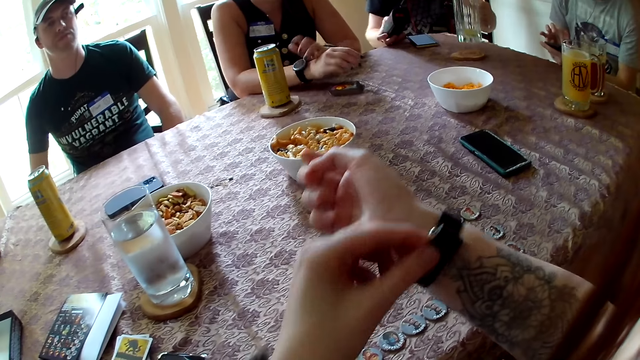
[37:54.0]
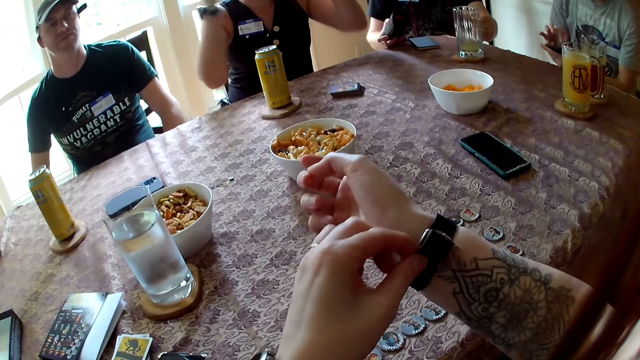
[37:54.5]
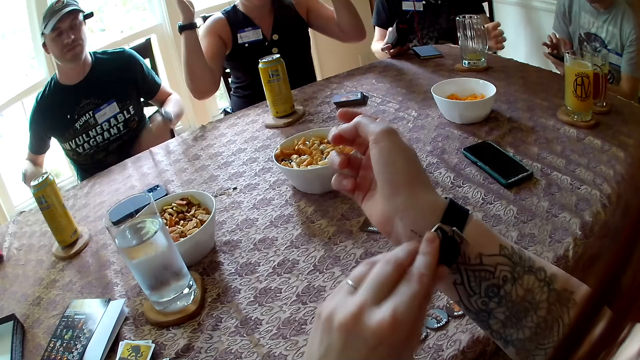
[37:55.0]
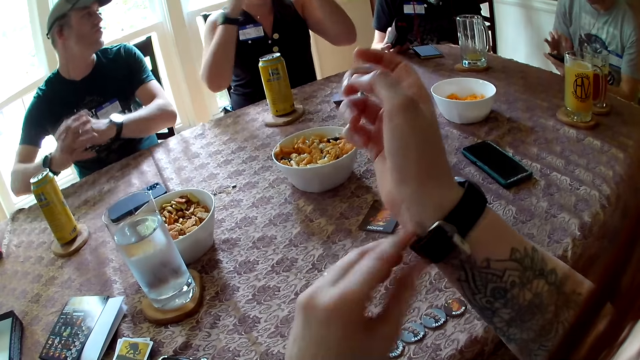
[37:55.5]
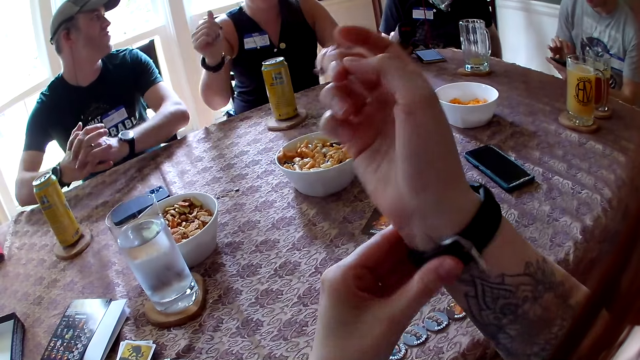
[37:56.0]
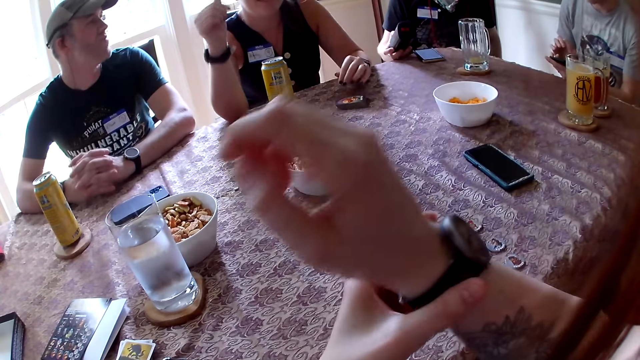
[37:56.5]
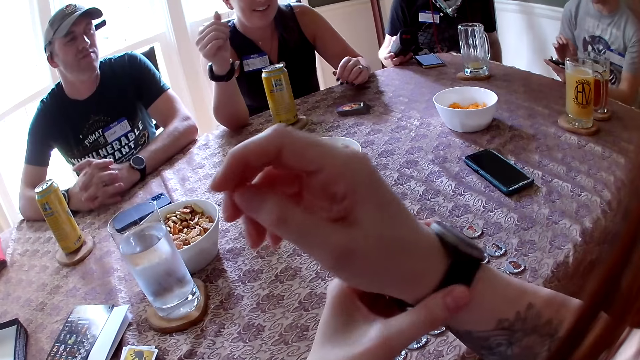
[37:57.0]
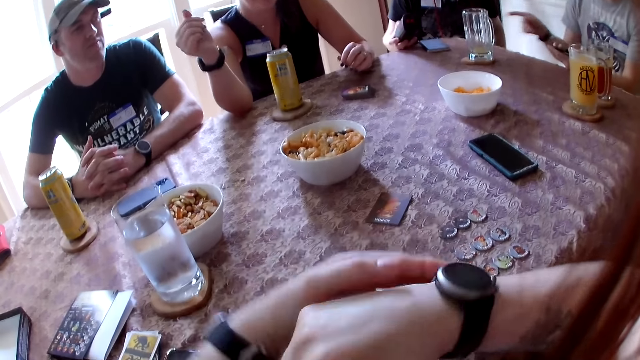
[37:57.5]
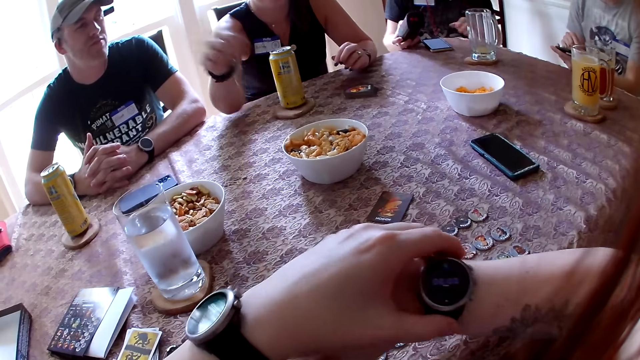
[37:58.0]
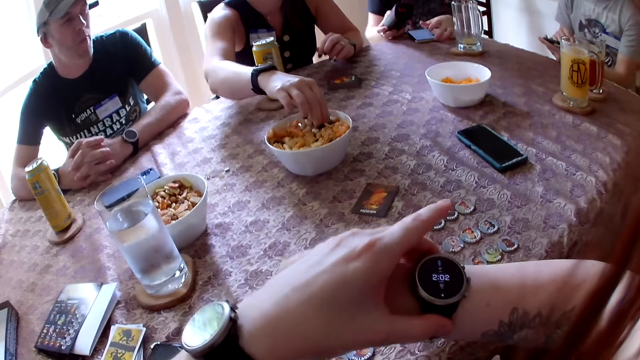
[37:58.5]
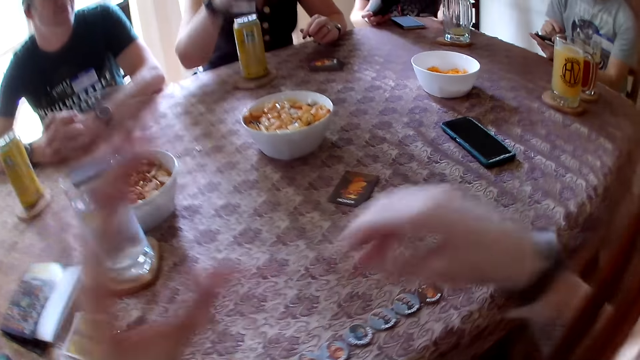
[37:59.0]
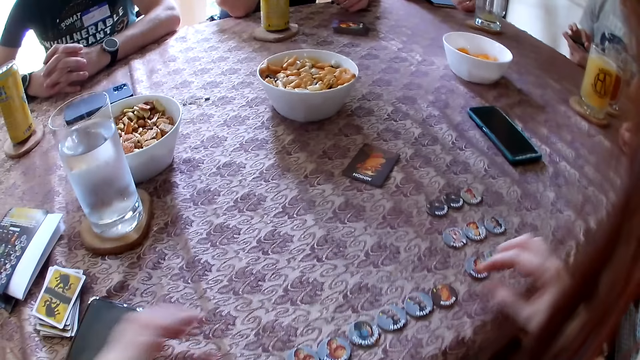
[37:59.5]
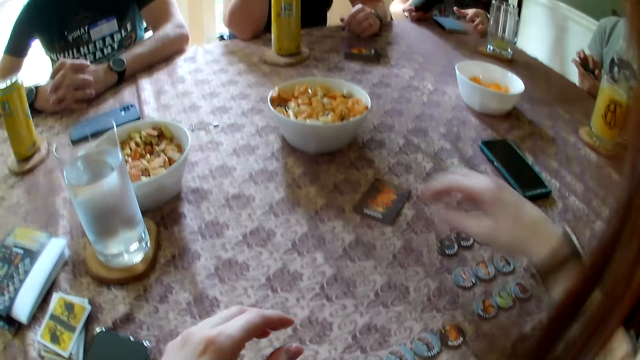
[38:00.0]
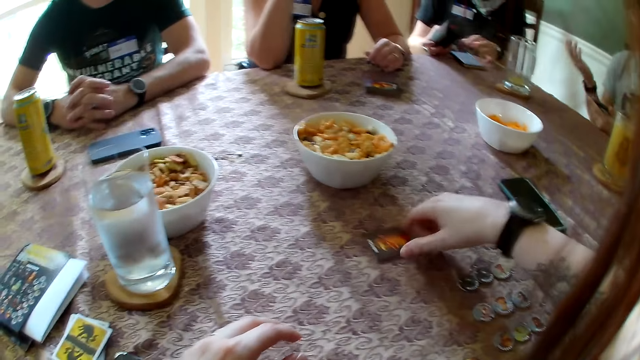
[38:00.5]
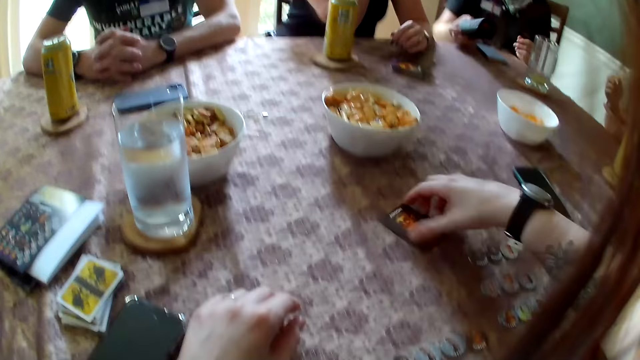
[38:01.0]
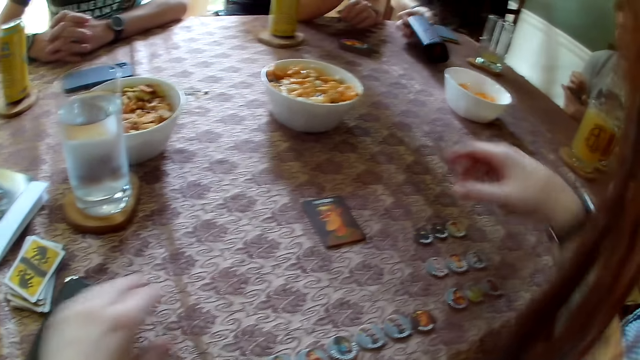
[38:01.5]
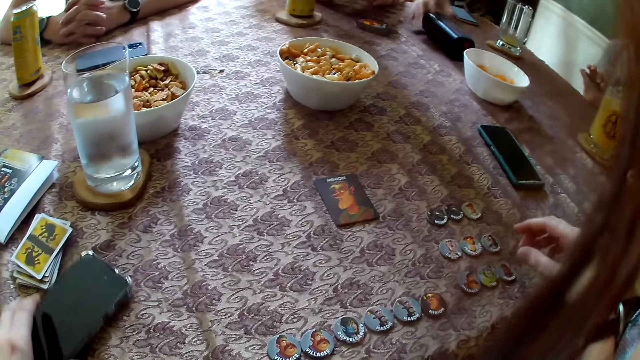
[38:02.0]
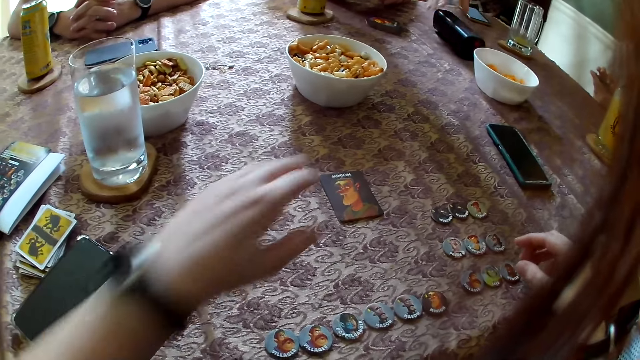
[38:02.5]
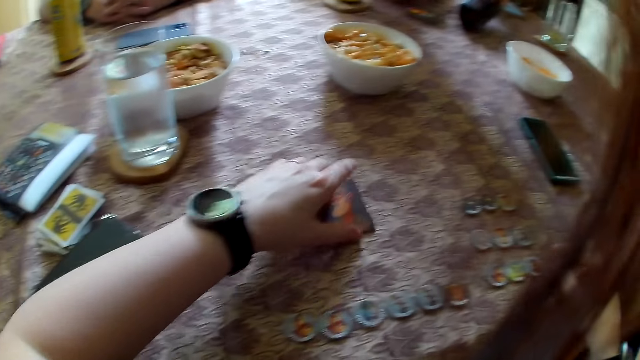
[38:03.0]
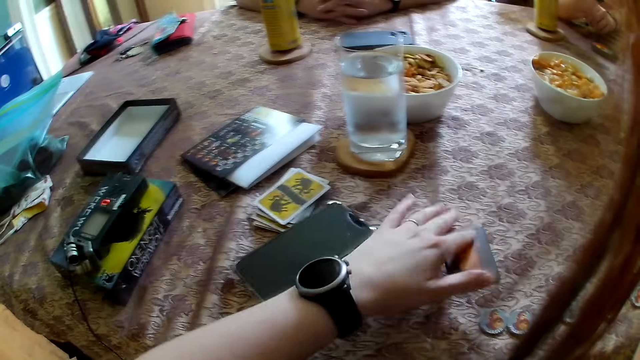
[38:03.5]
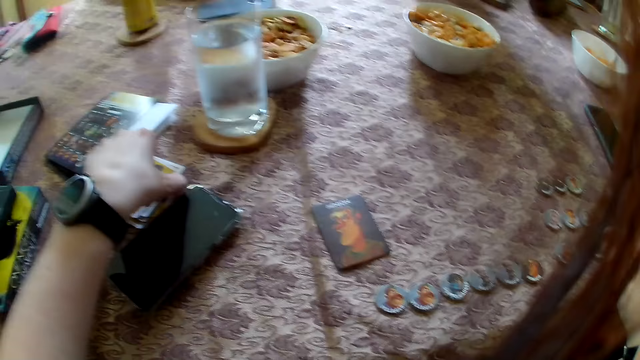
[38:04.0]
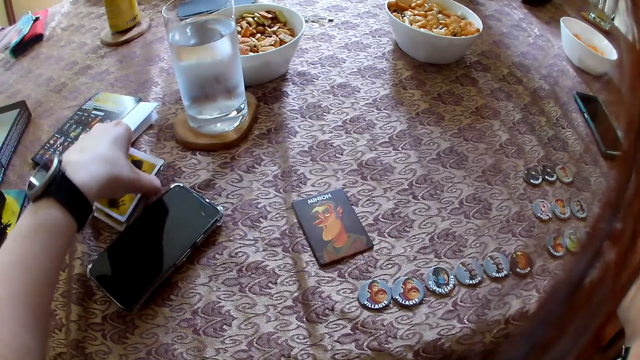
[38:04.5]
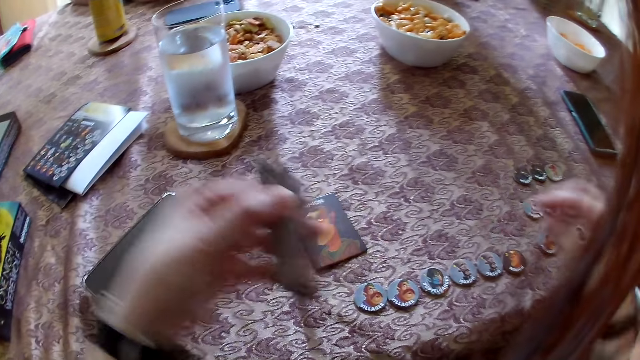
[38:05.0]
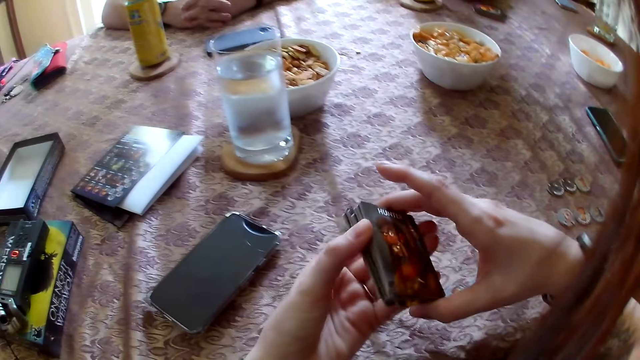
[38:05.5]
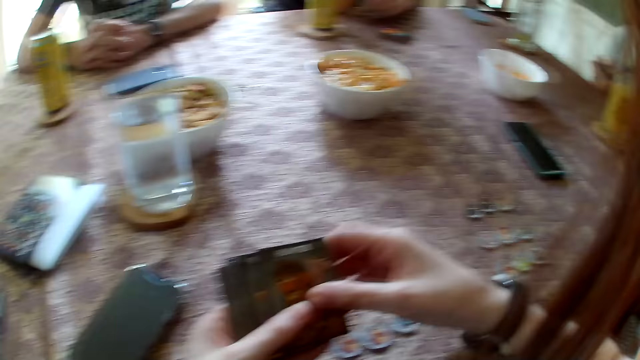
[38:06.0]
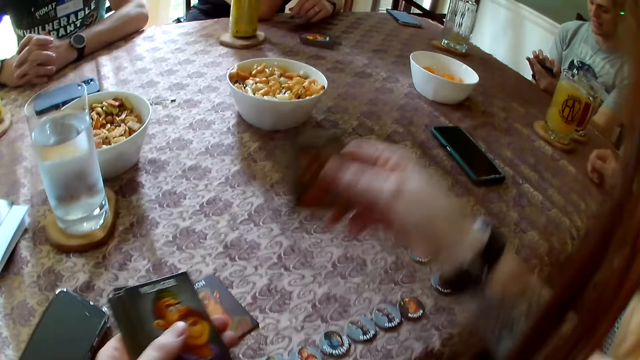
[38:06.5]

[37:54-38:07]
A man drops the glass cup in his left hand on the table. Another man rests his hands on the table. A woman rests her right hand on the table. A third man points his right hand at the first man. He operates the phone in his left hand with his right hand. The first man touches his phone with his left hand. The woman grabs some snacks from the bowl of snacks on the table with her right hand. Another woman rests her right hand on the table. The camera wearer moves the card on the table with her right hand. The third man demonstrates with his right hand. The first man demonstrates with his left hand. The camera wearer touches the card on the table. The first man drops the speaker in his right hand on the table. The camera wearer moves the phone on the table with her left hand. The first man moves the speaker on the table with his right hand. The camera wearer drags the card on the table with her left hand, lifts a card on the table with her left hand, drops the card in her left hand on the table, and lifts a pile of cards on the table with her left hand.

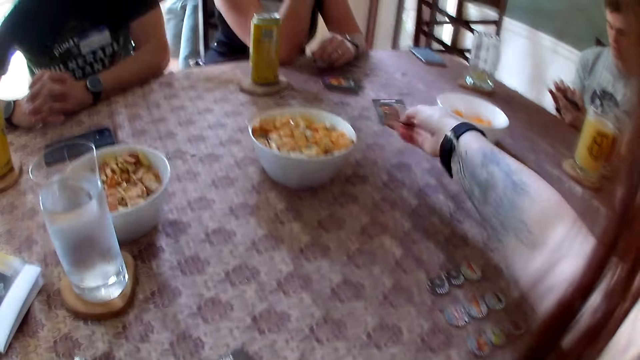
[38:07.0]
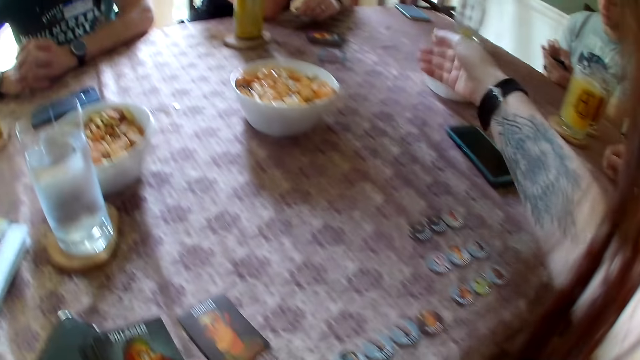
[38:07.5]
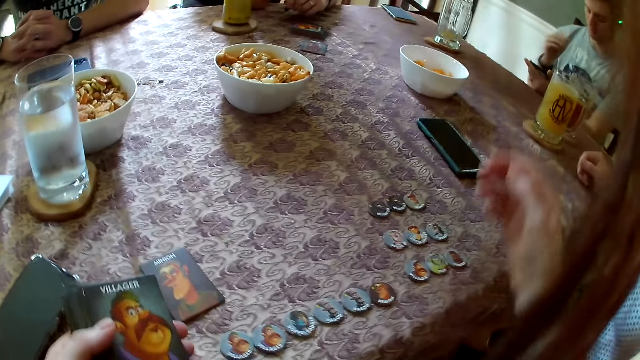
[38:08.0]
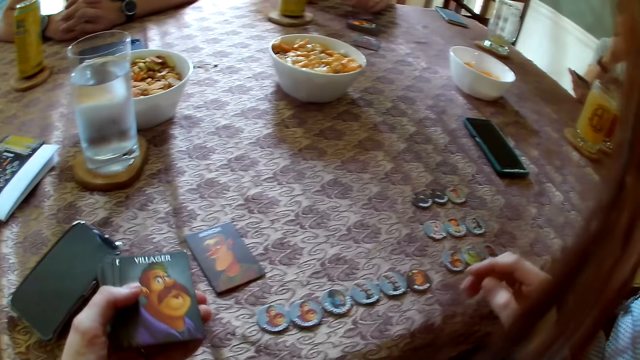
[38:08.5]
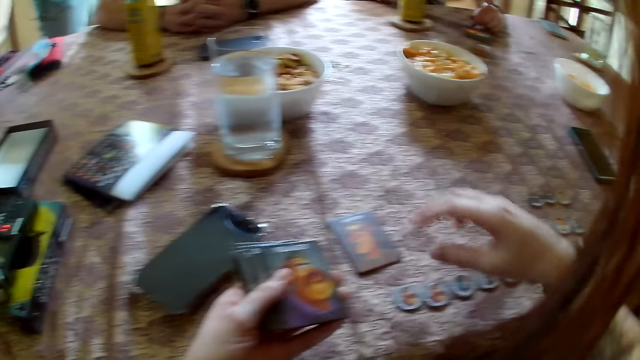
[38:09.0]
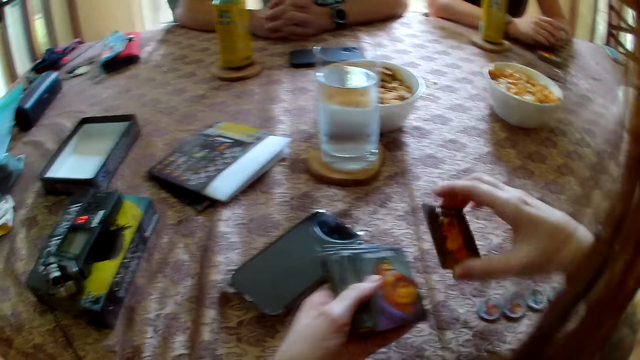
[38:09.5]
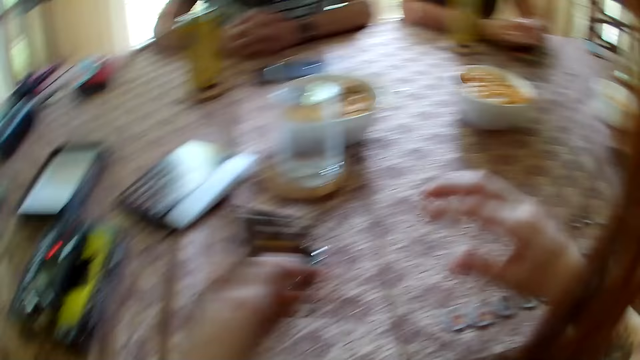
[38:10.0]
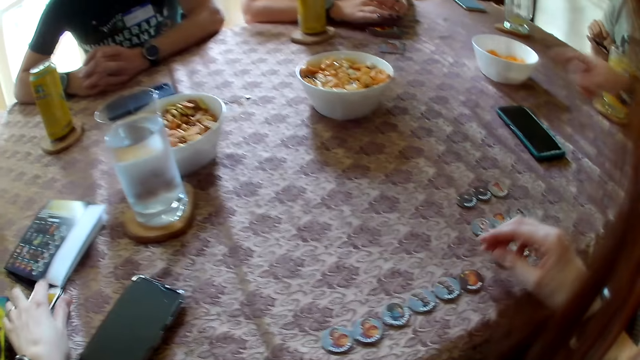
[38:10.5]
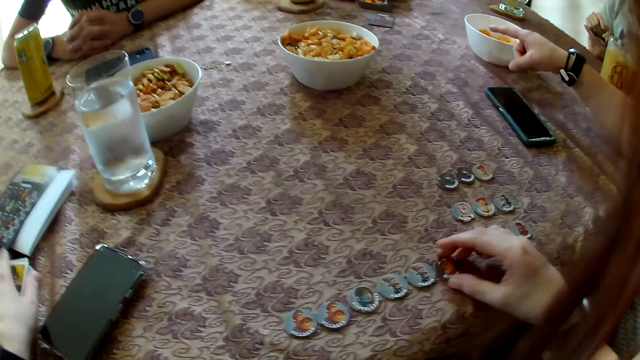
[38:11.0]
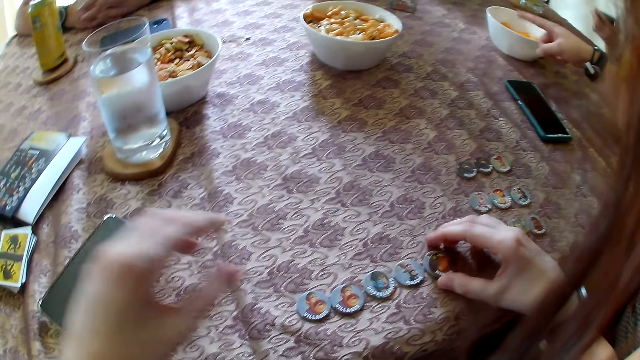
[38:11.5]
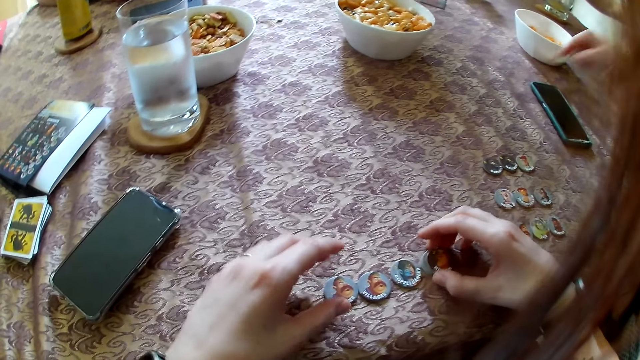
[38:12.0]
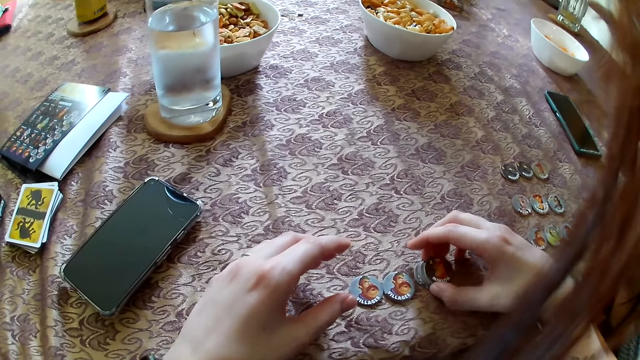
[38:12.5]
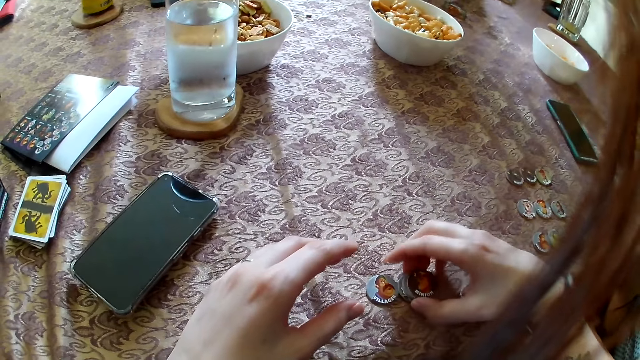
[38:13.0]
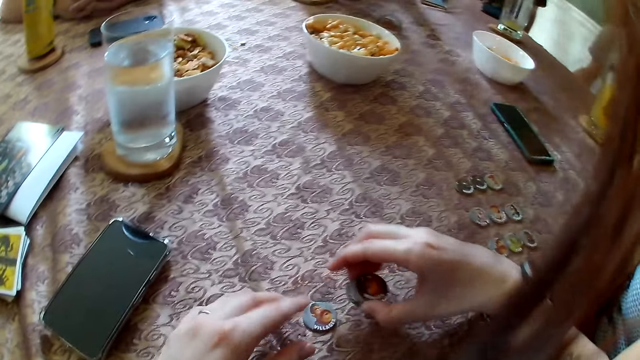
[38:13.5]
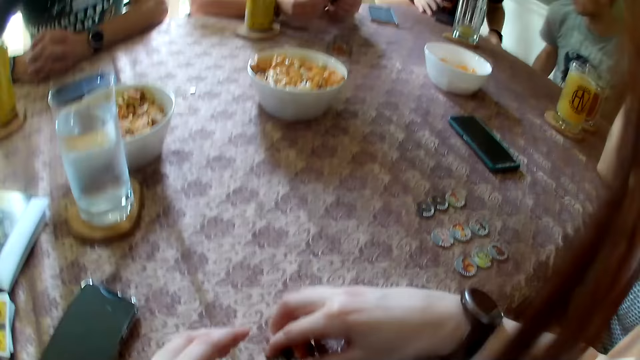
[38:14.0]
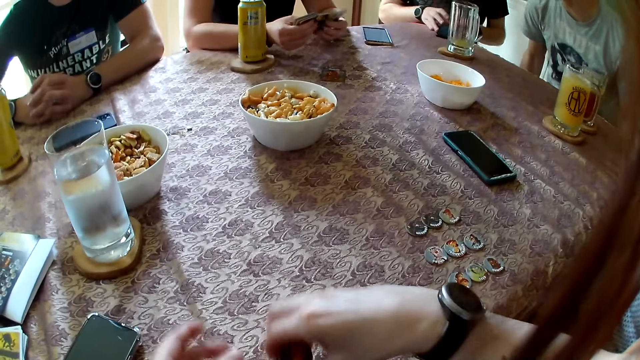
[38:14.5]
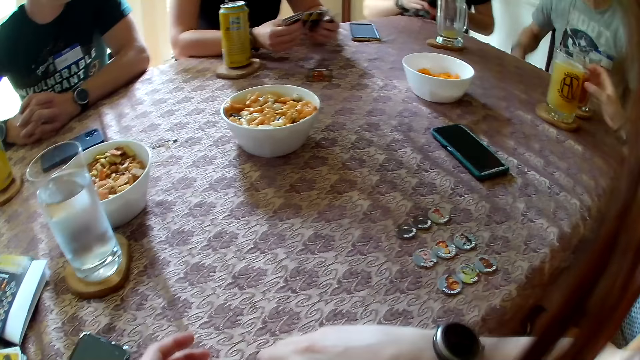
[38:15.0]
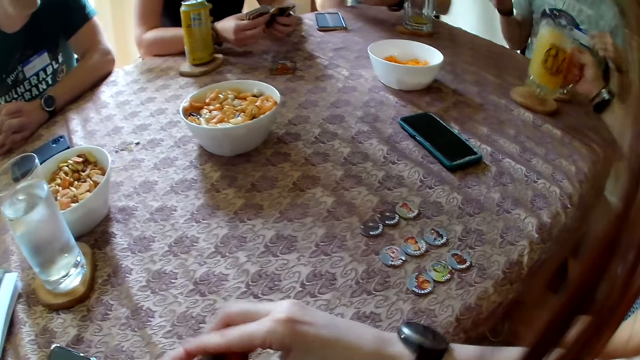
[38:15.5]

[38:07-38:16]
The camera wearer throws the card in her right hand on the table. She lifts a card on the table with her right hand and passes the card in her right hand to the pile of cards in her left hand. A woman points toward another woman. The camera wearer drops the cards in her left hand on the table. She piles up the role tokens on top of each other with her right hand. She picks werewolf tokens from the table. A man demonstrates with his right hand. The other woman shuffles cards in her hands. Another man lifts the speaker on the table with his hands. The first woman lifts the glass cup on the table with her right hand. The camera wearer moves the pile of role tokens with her right hand.
